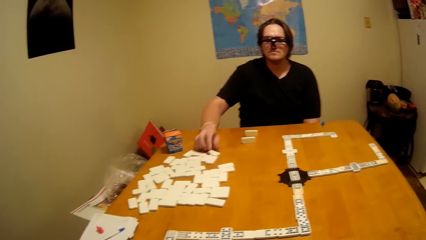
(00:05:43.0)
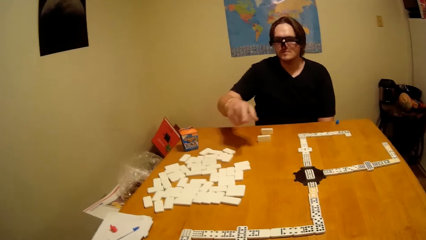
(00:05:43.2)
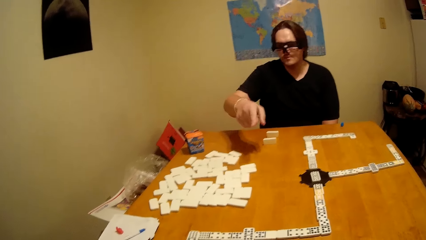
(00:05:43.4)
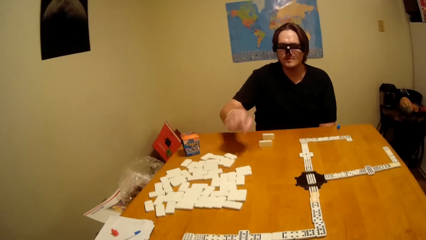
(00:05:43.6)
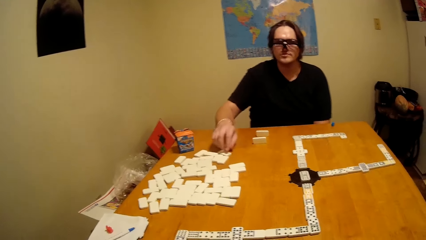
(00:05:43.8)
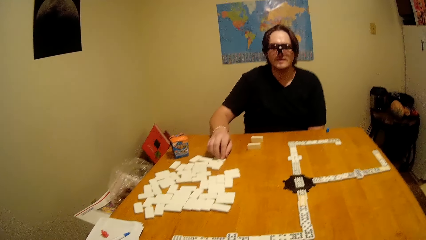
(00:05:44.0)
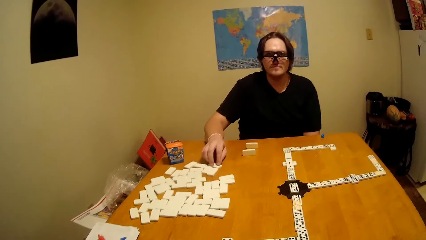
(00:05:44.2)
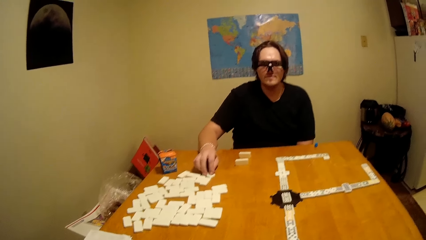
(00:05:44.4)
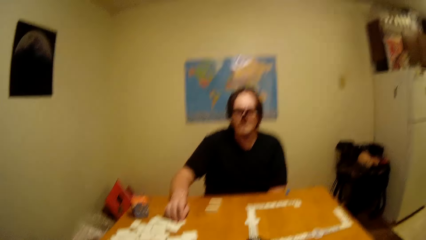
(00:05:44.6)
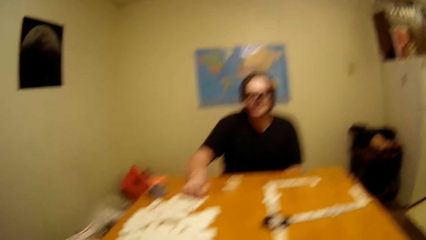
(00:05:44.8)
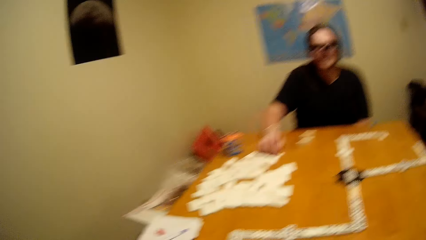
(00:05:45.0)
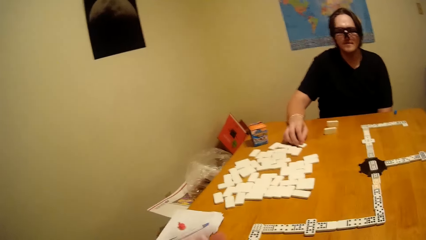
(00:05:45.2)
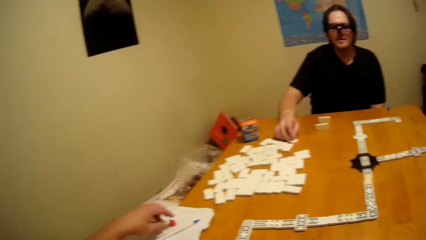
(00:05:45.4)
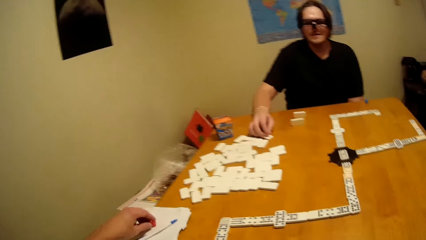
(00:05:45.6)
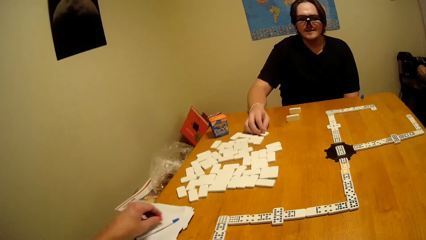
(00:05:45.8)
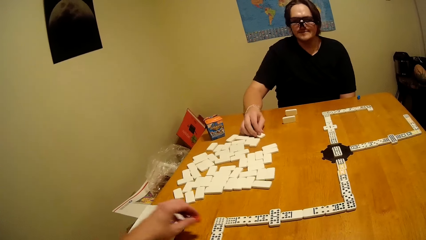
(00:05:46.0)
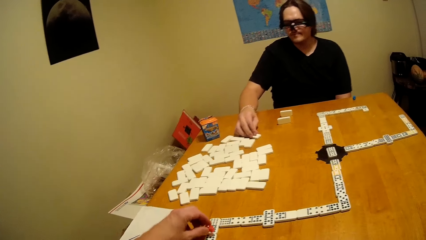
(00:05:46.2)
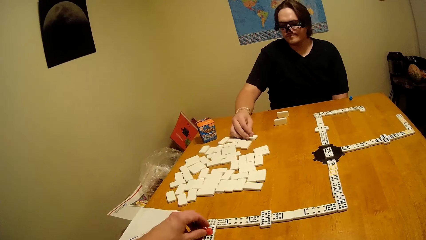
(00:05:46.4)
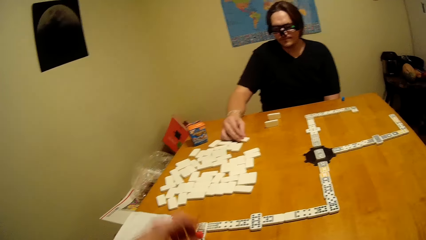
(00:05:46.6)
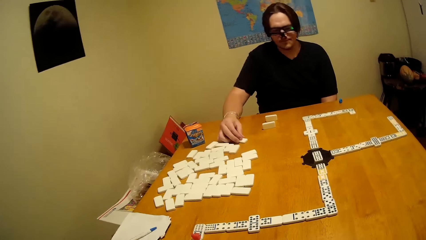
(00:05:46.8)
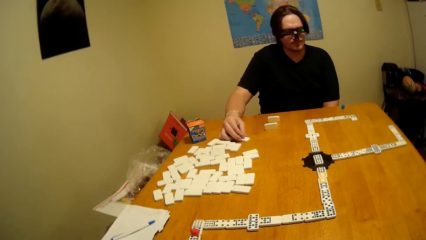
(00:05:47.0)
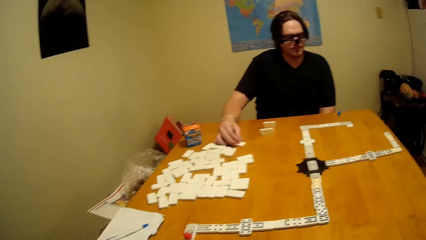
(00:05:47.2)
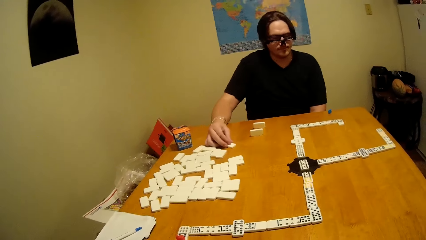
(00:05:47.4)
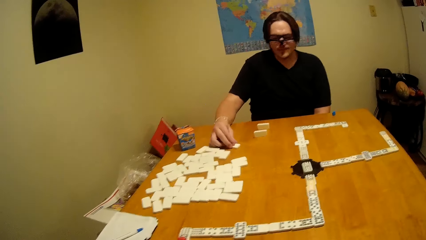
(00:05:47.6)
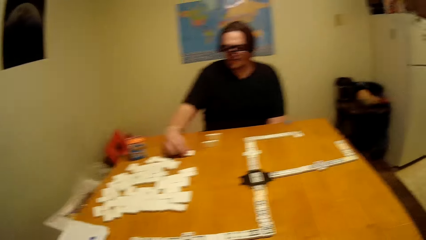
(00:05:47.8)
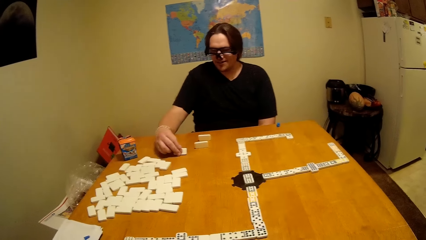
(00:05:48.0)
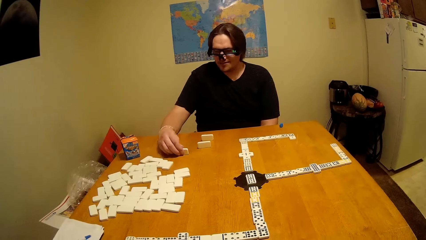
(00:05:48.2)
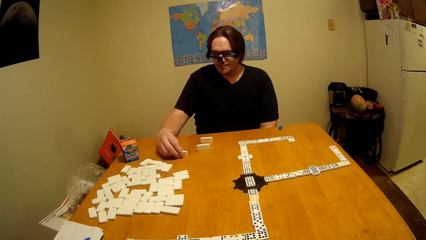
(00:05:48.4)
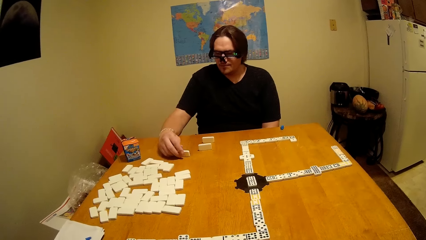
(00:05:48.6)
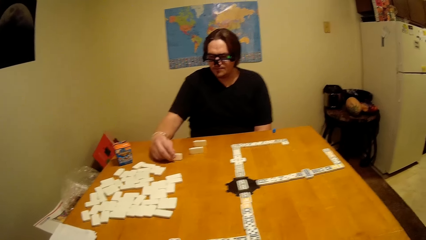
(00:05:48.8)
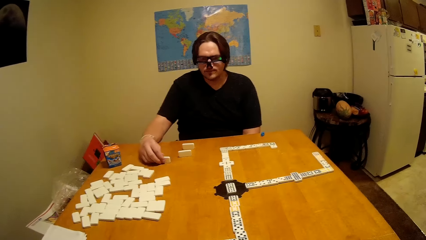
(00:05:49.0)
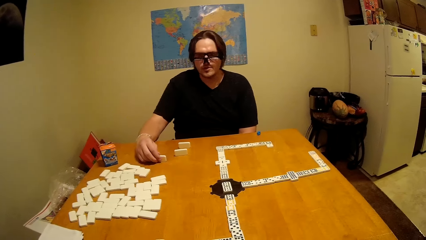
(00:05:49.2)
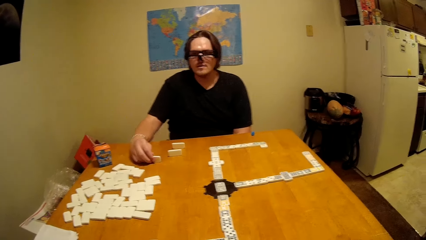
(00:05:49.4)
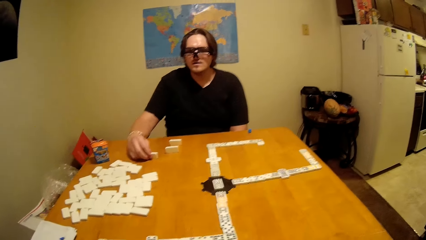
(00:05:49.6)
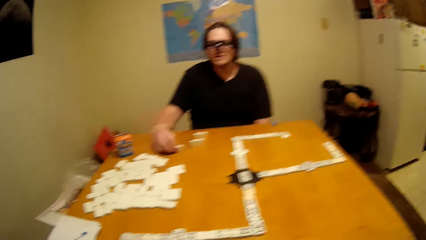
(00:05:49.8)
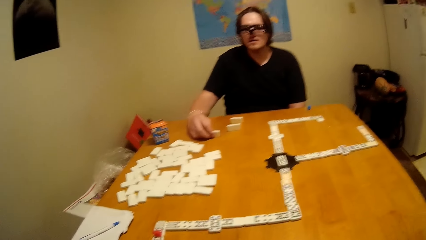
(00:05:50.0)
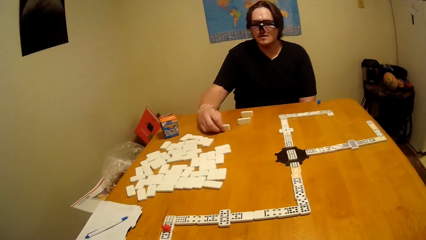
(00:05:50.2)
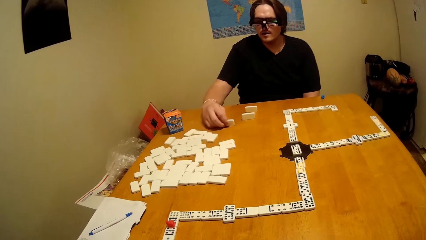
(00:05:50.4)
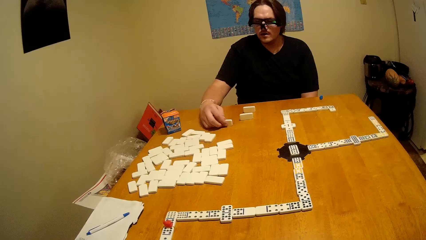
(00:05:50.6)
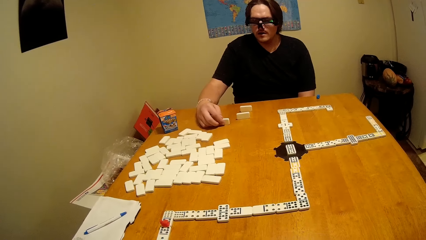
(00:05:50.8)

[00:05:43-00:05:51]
A man lifts up the hand. He puts the hand down. The camera wearer takes a dominoes piece. They touch a dice. The man touches the dominoes piece. He talks to the camera wearer.

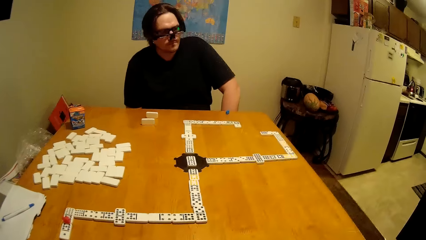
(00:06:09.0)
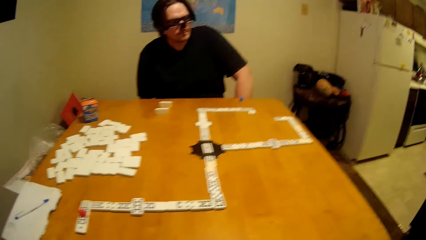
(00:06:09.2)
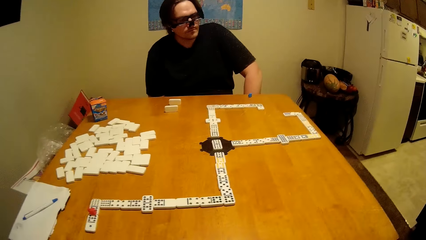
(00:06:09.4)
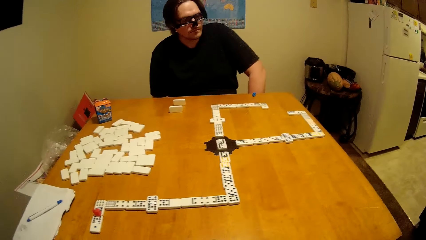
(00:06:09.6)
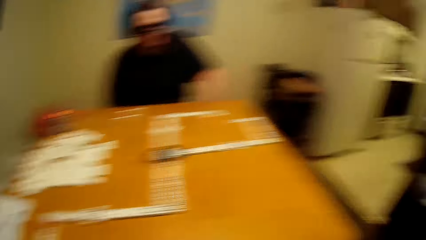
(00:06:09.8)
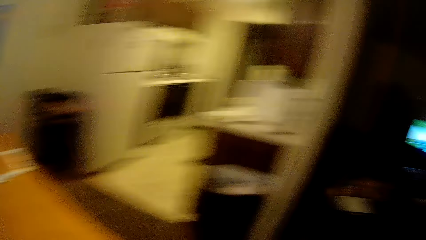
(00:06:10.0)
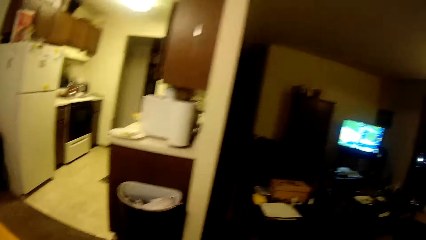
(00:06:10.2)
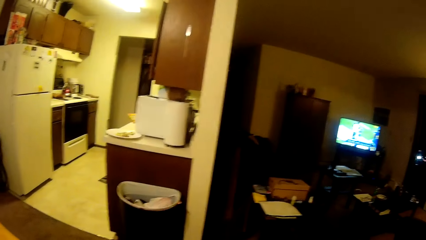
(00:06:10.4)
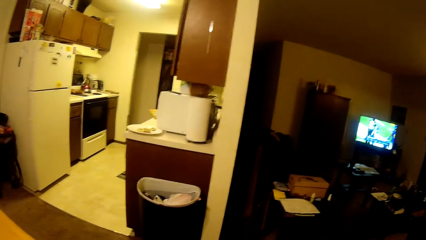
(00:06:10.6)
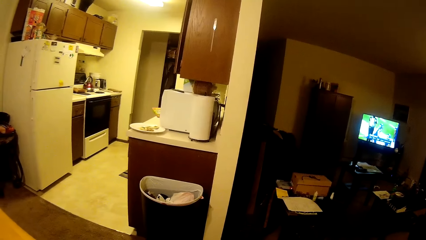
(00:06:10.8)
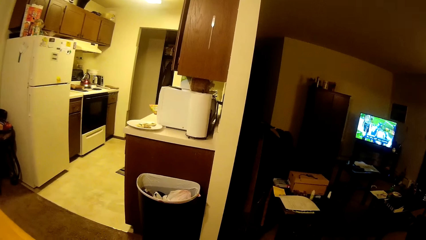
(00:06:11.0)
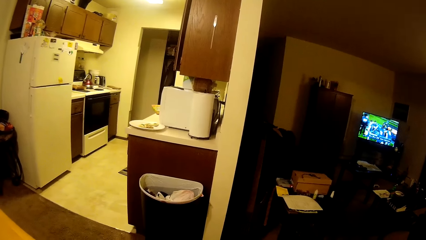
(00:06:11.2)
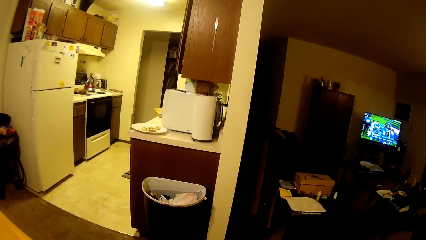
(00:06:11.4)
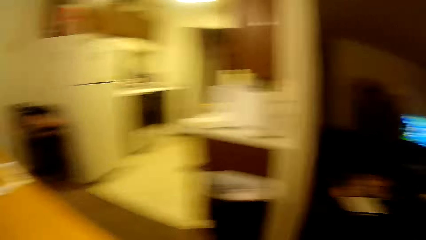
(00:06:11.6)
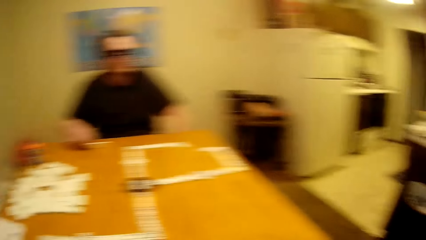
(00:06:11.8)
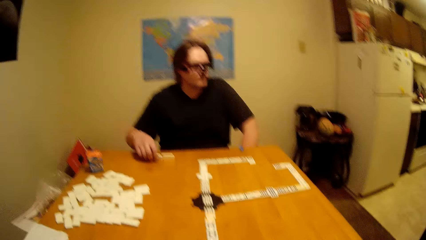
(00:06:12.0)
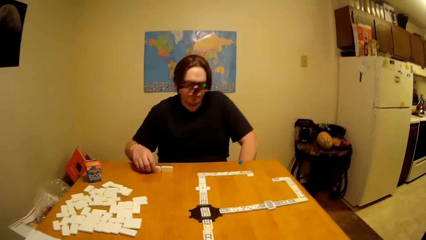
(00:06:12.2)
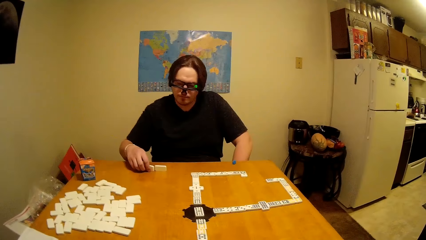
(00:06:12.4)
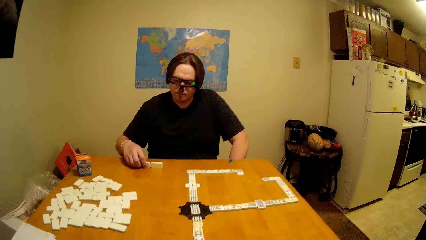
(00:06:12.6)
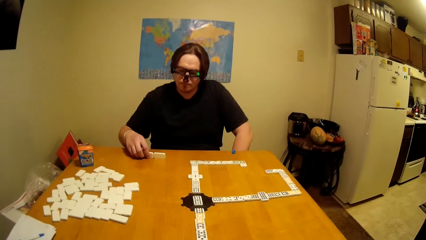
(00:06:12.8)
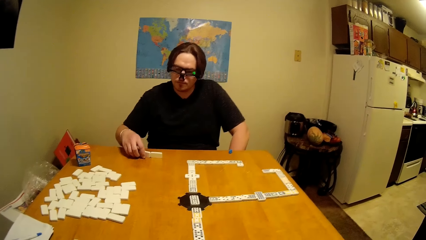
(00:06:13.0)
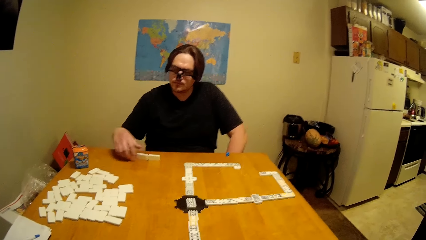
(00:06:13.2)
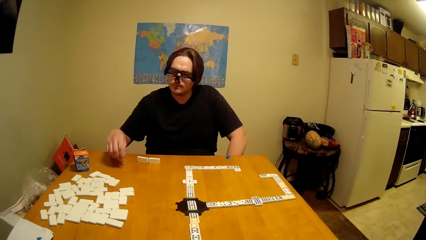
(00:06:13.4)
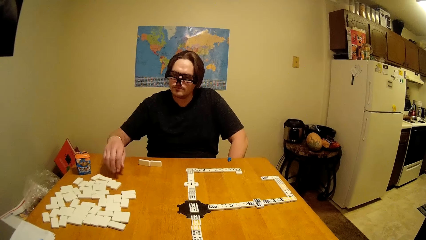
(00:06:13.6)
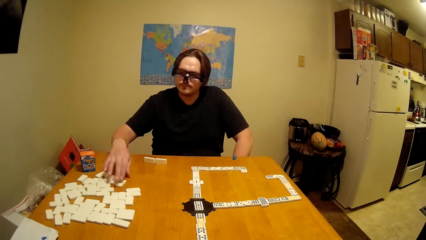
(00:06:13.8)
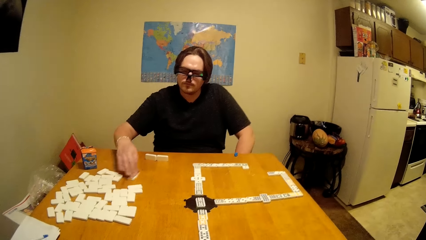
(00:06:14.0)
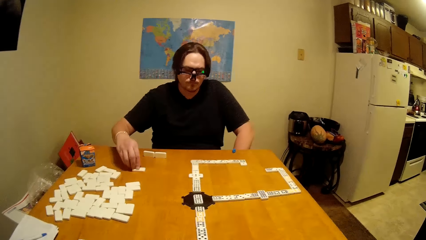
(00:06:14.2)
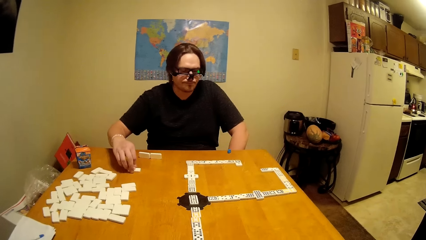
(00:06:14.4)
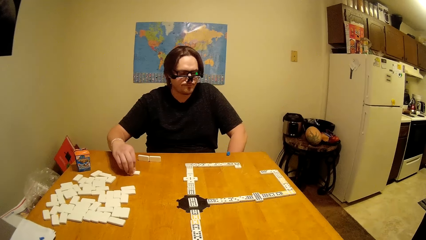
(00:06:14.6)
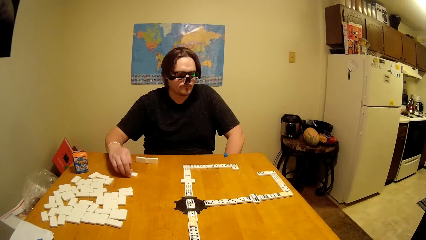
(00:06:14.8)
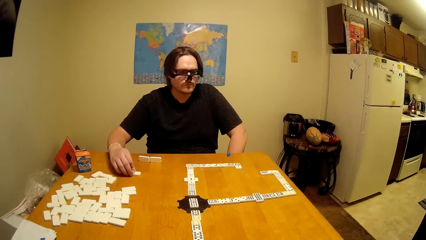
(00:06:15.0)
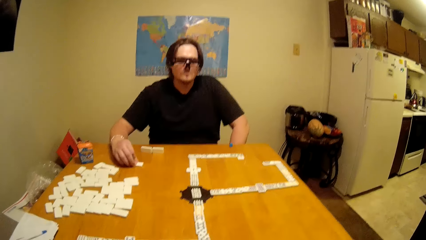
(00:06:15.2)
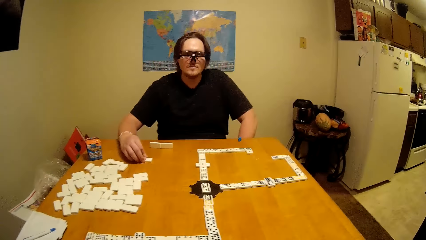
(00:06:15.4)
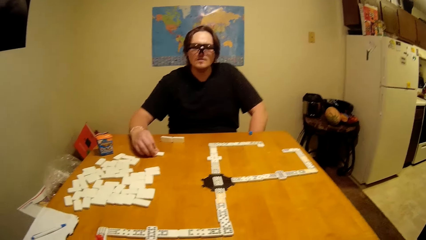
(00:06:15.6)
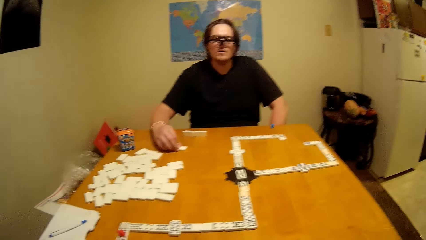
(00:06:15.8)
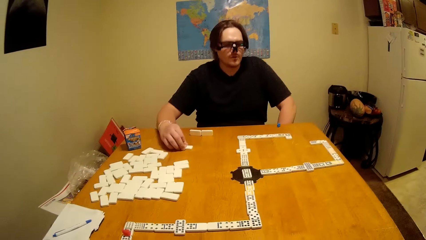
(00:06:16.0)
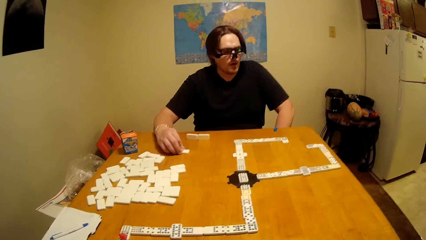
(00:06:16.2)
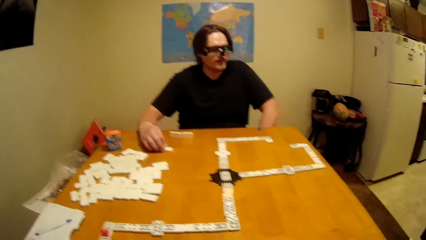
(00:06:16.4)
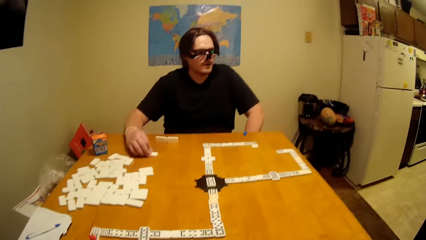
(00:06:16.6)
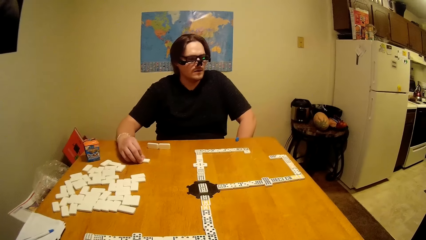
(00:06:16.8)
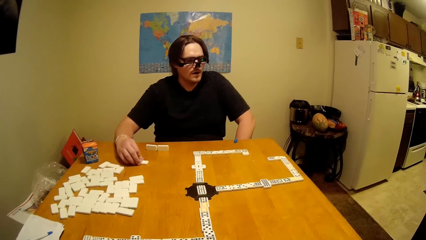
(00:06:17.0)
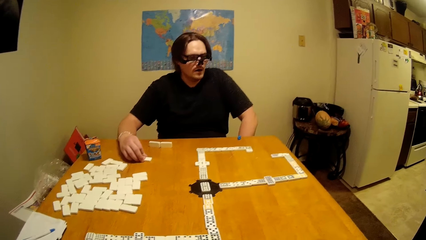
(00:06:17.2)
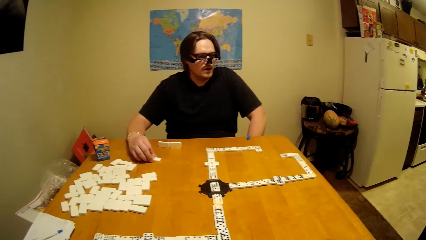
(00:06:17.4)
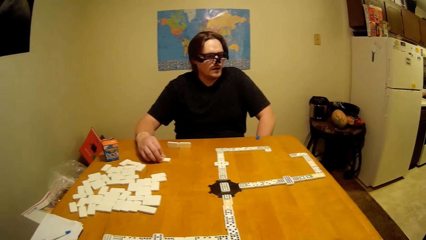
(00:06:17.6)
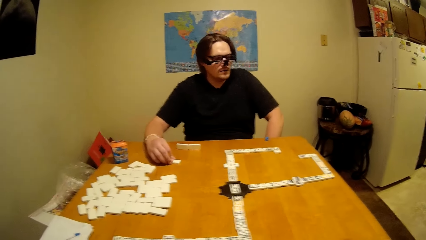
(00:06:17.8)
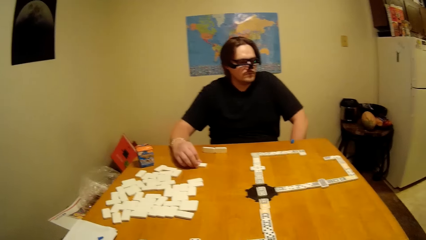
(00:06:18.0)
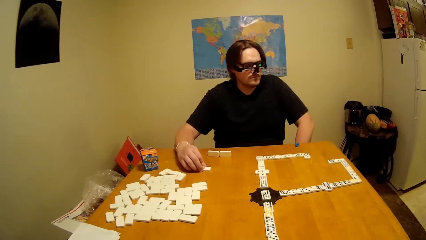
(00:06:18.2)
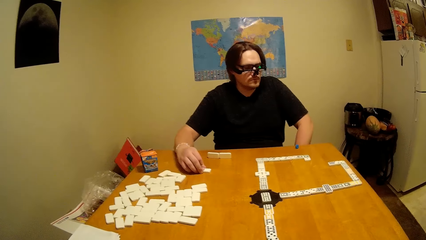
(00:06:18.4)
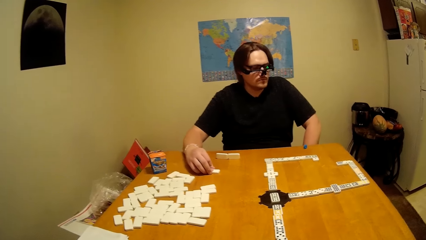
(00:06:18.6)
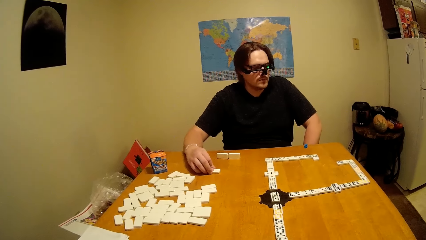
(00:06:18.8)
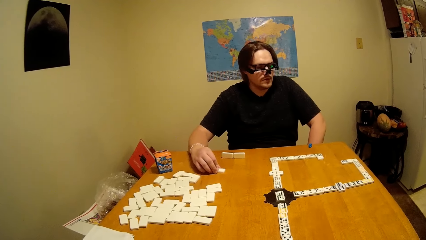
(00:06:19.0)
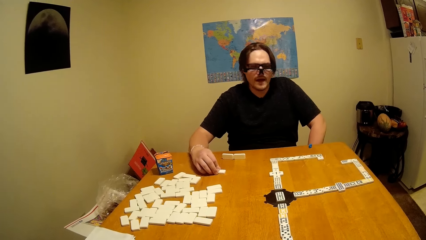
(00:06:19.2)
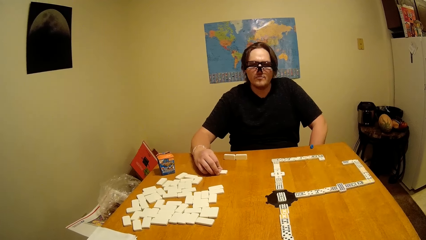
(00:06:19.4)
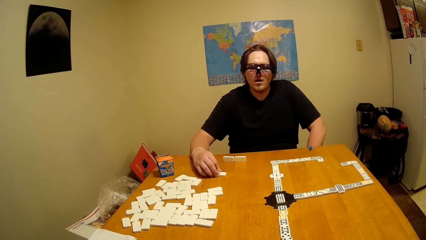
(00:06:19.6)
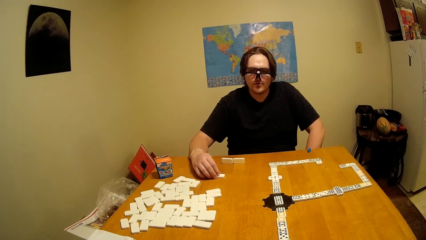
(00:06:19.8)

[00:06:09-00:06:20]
The camera wearer looks around the house. They move around the house. A man takes a dominoes piece. He holds a dice. He talks to the camera wearer.
